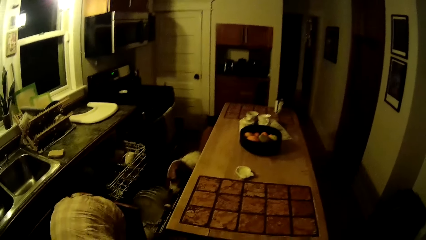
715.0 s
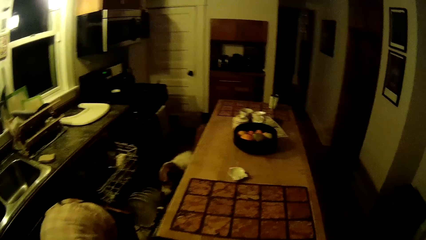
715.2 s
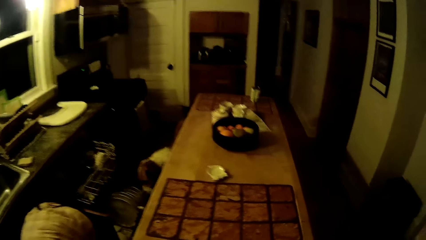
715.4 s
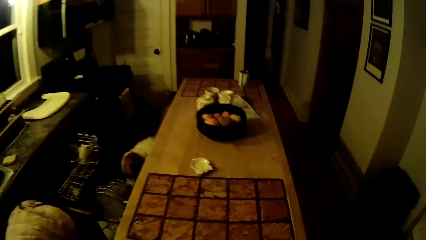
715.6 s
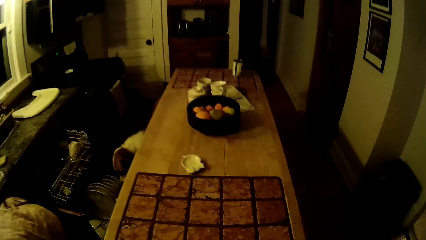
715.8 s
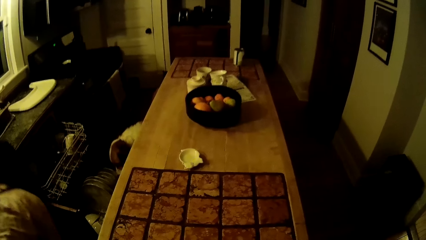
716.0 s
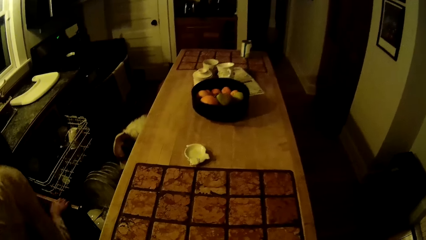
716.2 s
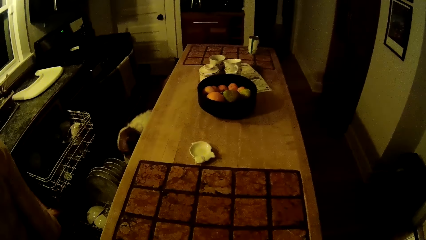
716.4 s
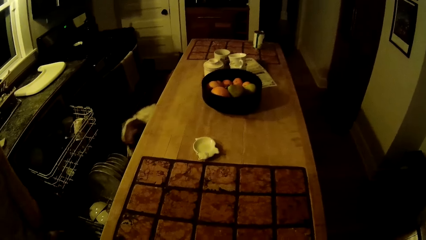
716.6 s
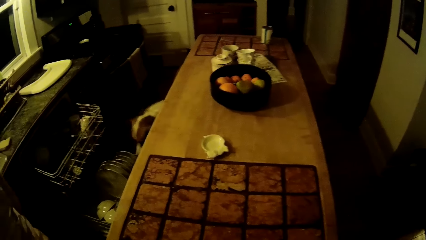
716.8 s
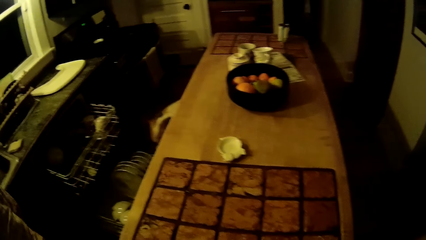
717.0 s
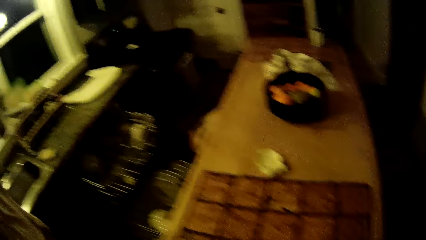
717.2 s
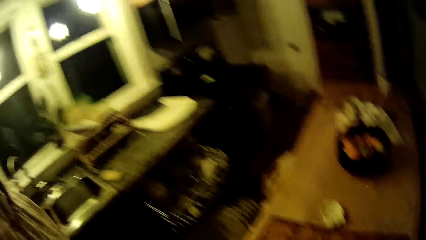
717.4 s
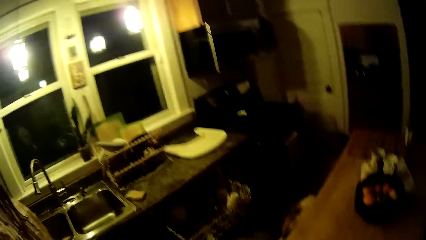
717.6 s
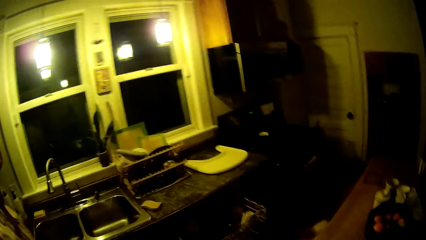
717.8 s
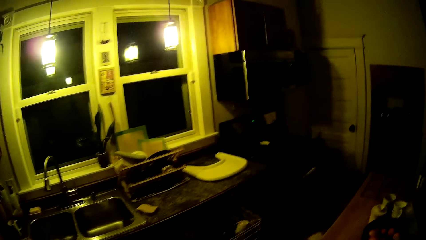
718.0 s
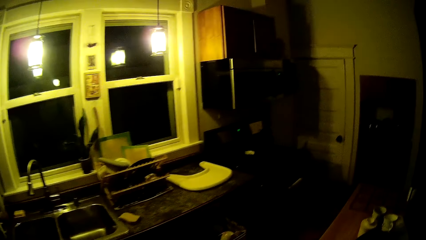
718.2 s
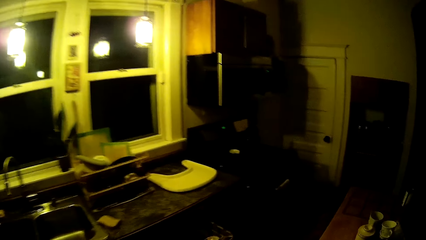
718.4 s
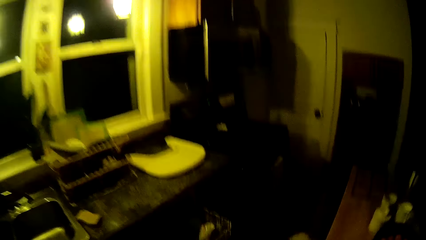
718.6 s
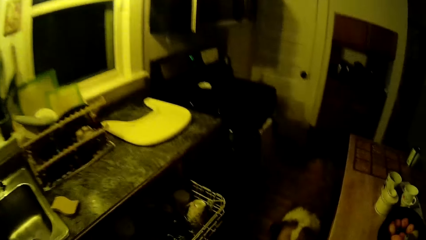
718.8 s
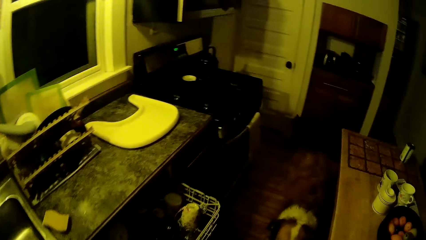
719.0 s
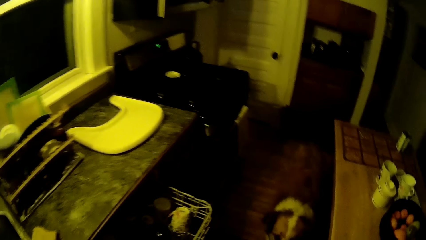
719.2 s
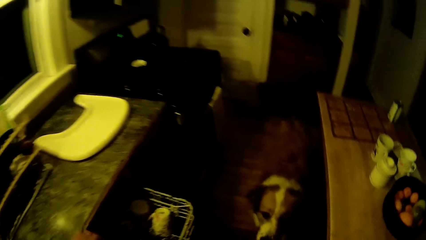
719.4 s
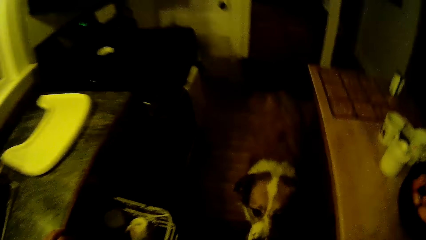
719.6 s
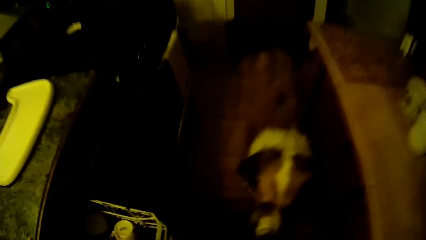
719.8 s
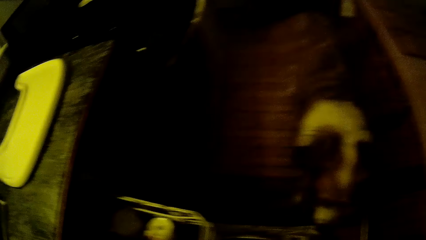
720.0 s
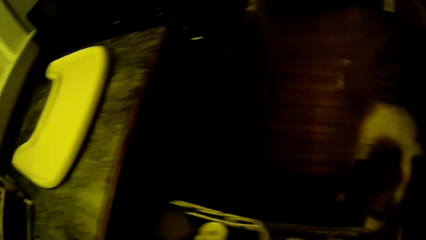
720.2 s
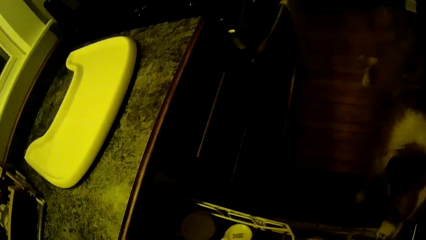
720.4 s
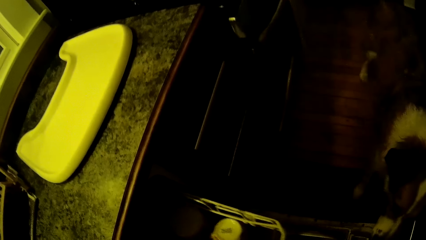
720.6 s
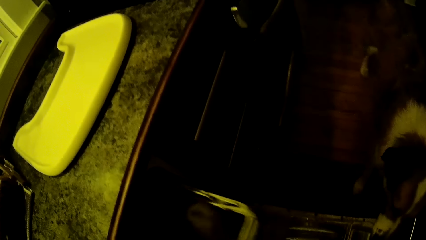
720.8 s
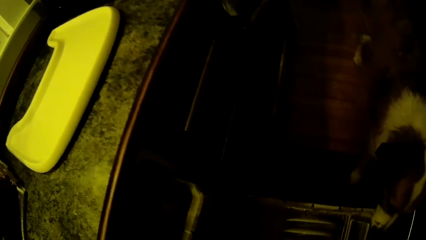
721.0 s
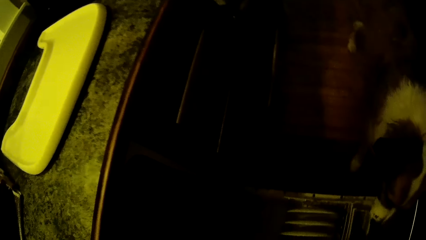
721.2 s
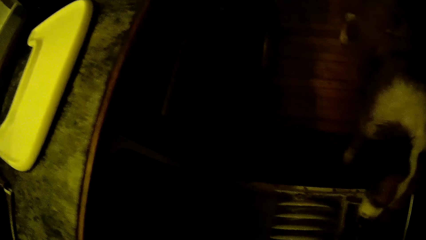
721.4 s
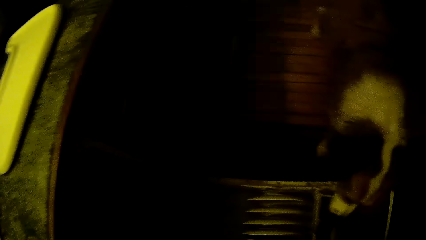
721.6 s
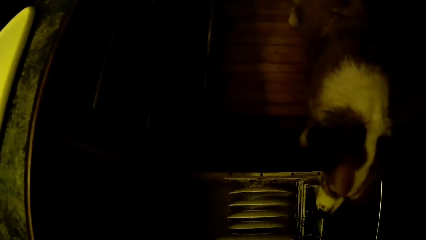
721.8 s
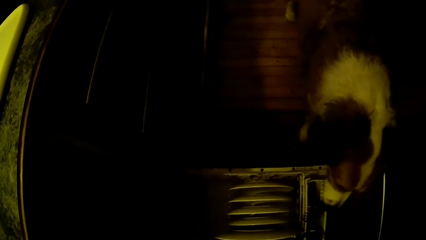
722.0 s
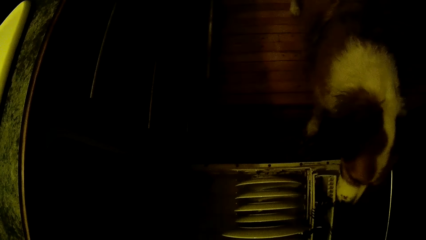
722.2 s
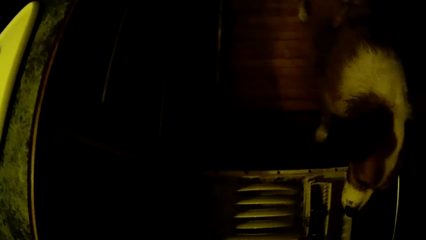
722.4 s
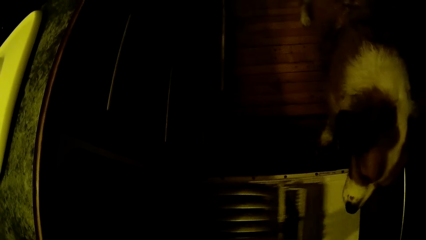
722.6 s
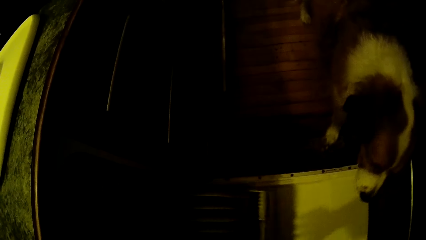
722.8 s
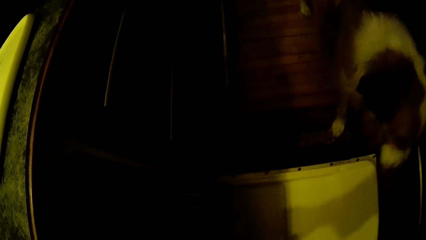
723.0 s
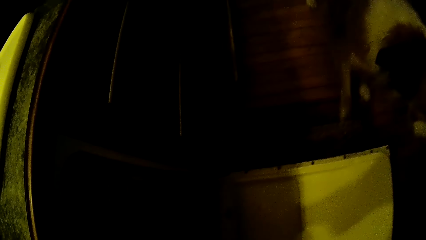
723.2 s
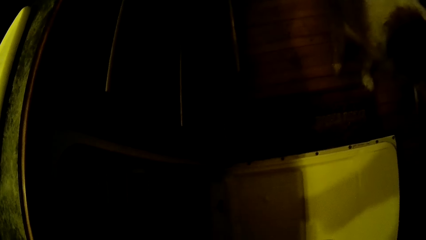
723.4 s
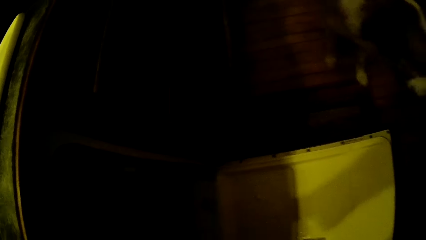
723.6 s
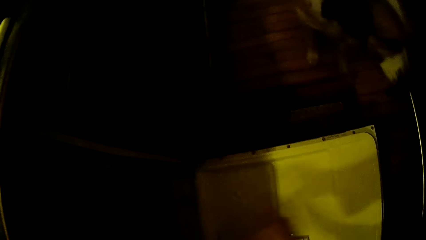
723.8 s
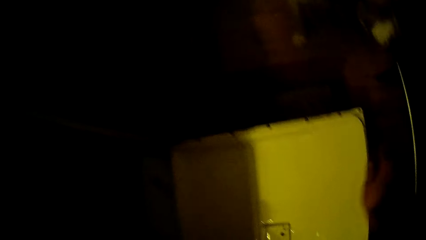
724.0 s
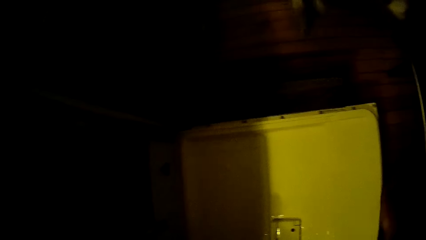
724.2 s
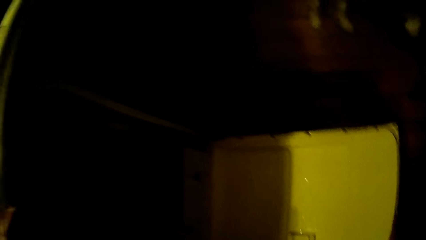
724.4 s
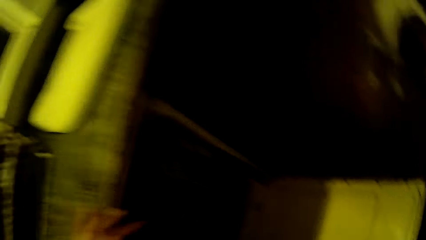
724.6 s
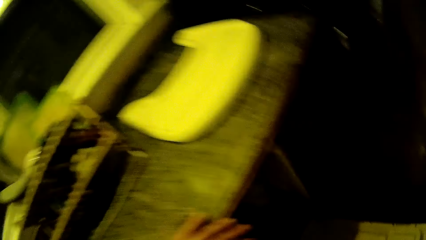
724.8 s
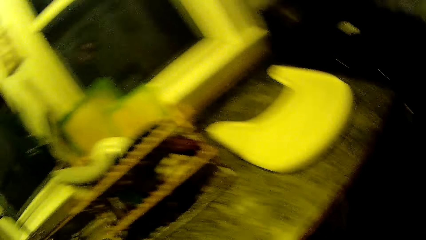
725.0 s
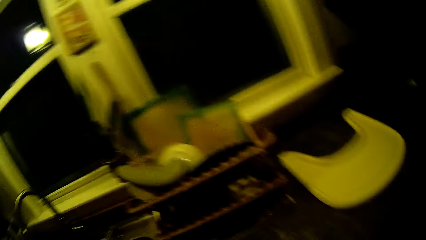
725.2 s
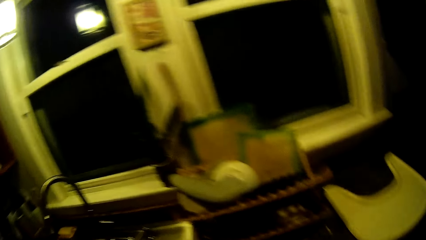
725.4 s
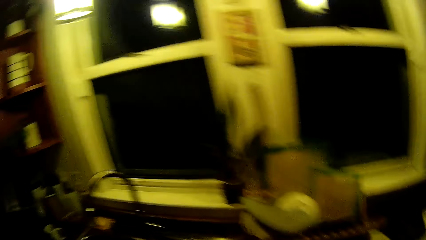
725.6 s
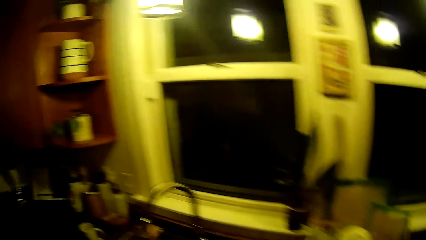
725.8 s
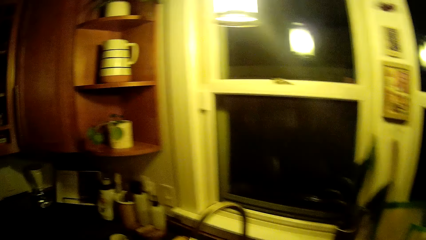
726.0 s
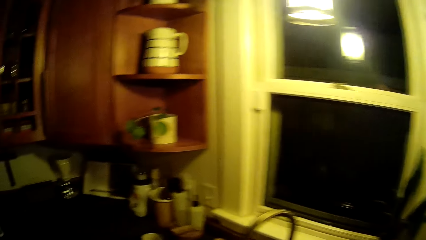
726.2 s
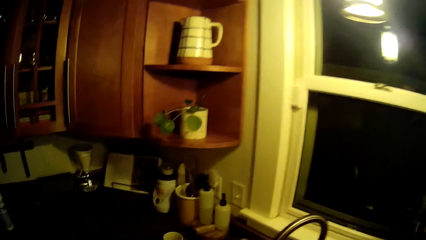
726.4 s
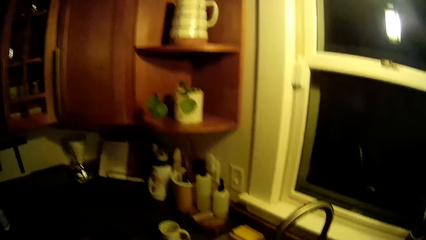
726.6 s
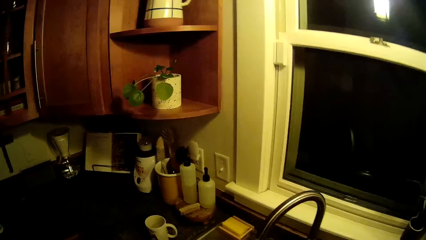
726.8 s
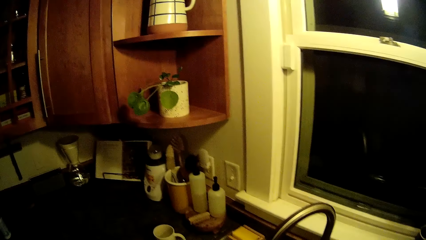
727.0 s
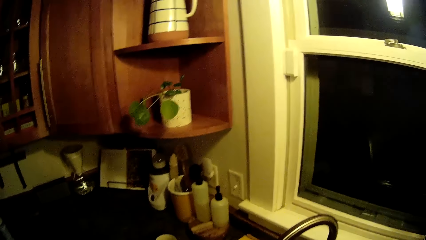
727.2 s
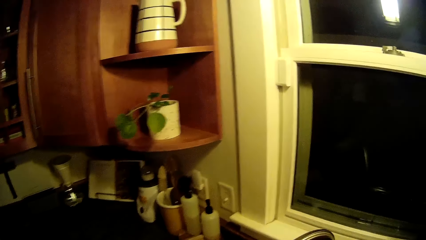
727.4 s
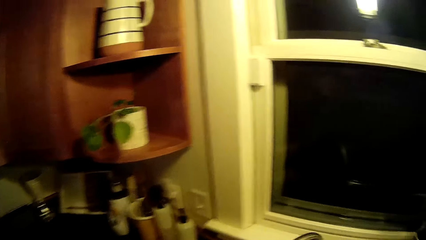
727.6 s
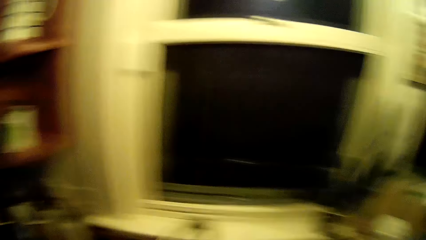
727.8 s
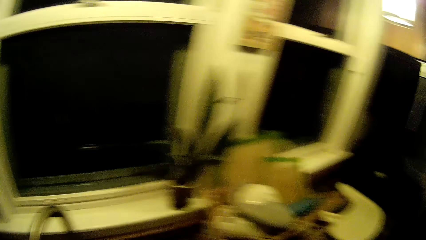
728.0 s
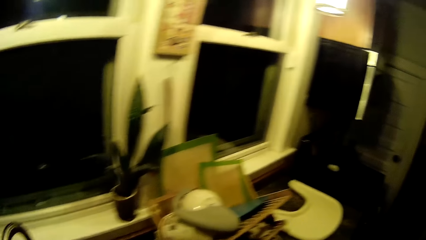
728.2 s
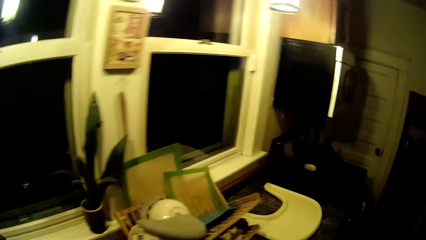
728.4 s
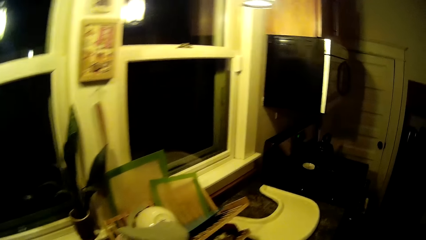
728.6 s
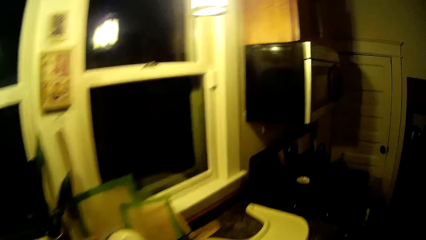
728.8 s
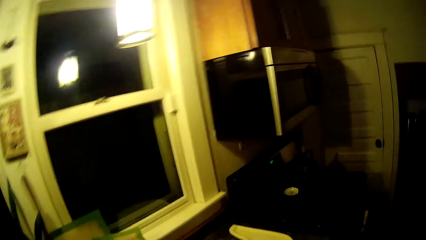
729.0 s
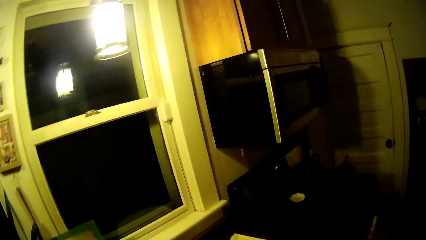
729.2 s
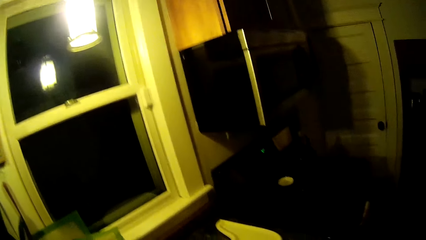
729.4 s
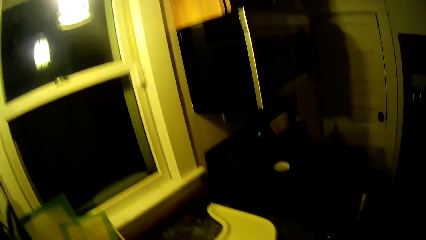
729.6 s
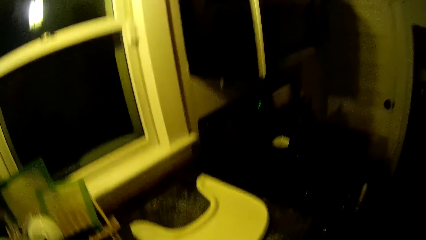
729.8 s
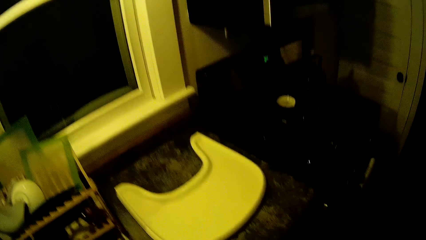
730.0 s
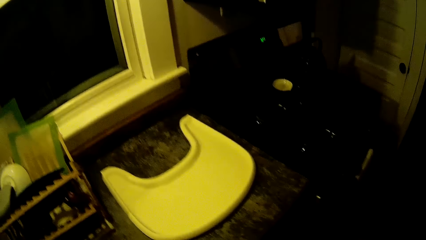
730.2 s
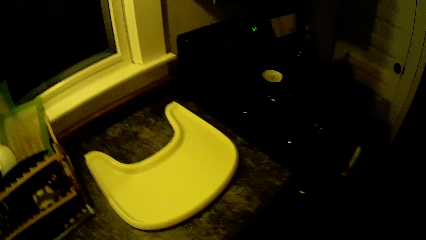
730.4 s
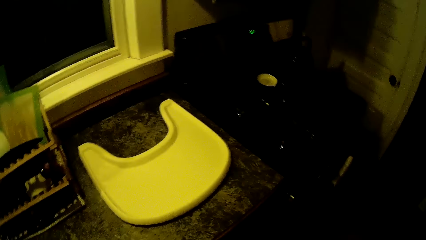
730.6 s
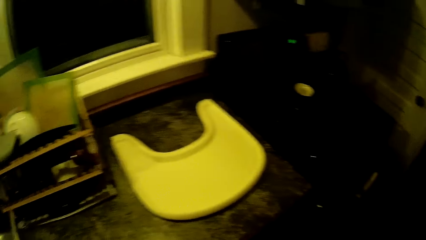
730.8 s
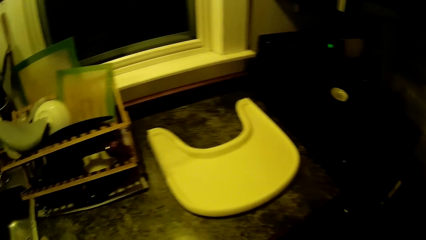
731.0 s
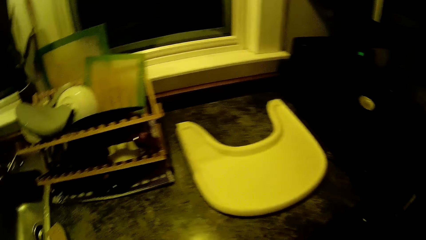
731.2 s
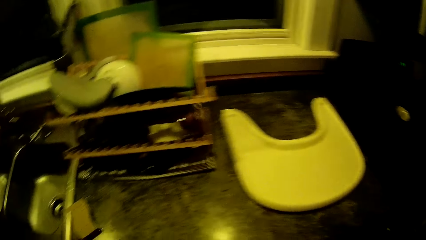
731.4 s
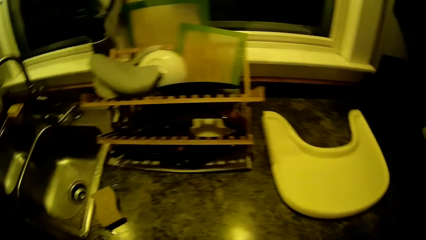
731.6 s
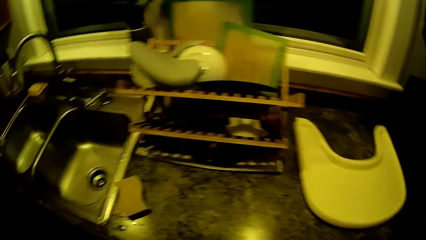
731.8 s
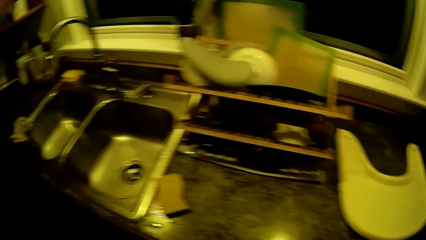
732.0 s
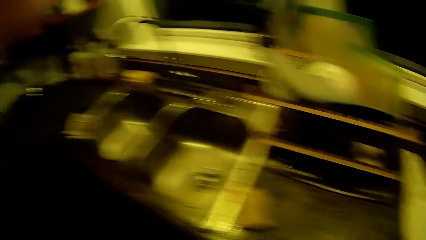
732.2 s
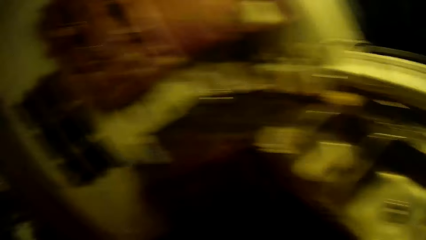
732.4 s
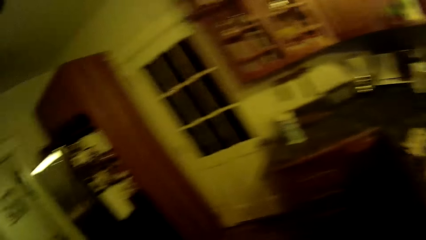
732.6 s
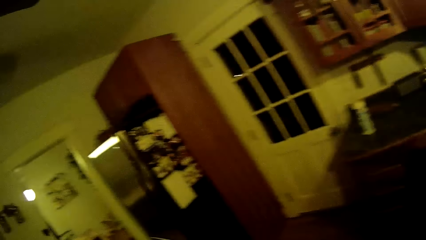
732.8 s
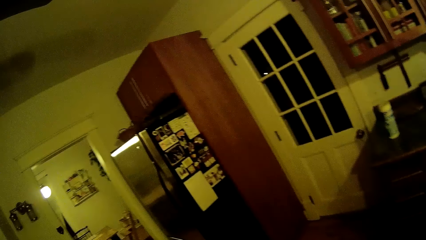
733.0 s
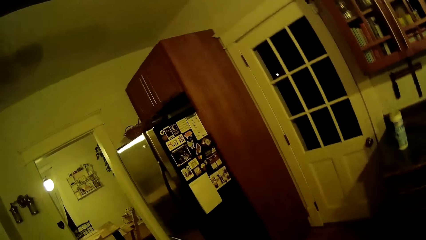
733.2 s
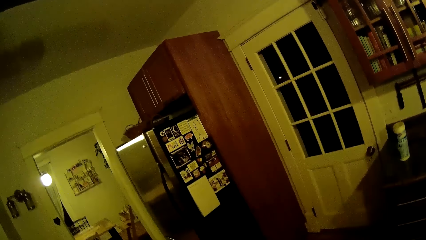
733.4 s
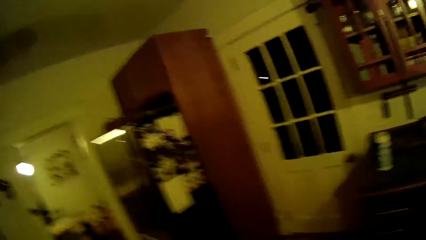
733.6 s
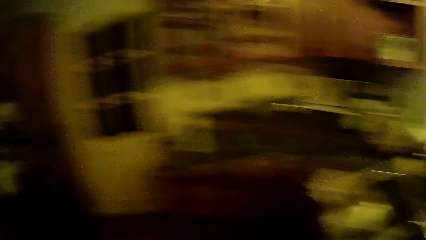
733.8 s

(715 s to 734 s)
The woman closes a cabinet door with her right hand. The camera wearer looks at the counter. He looks at the window. He walks to the counter. He looks at the dog. He pushes a rack of a dish washer with his right hand. He closes the drawer. He looks at the dog. He pushes the rack of the dish washer with his right hand again. He closes the drawer again. He closes the dish washer with his right hand. He turns around. He walks around. He looks at the cabinet. He turns around. He looks around. He looks at the counter. He turns around.
